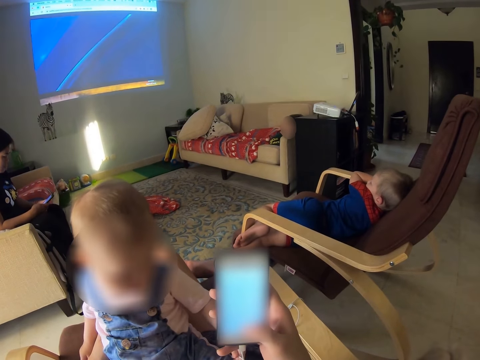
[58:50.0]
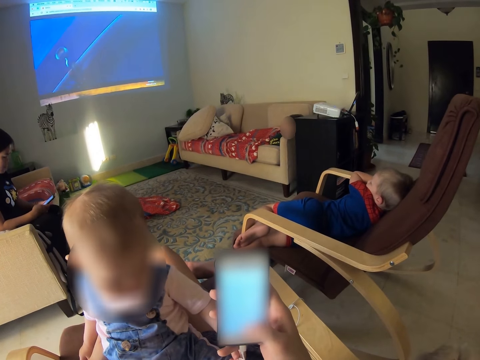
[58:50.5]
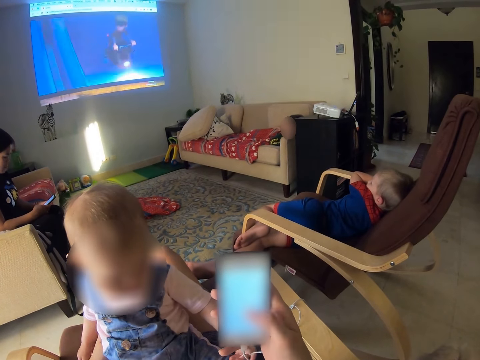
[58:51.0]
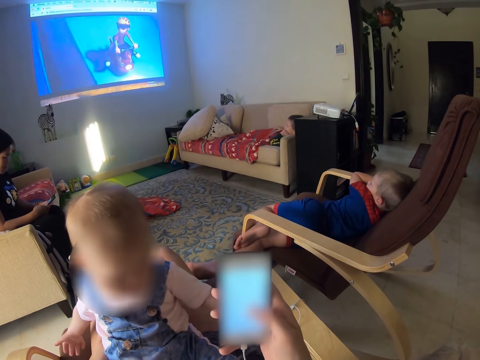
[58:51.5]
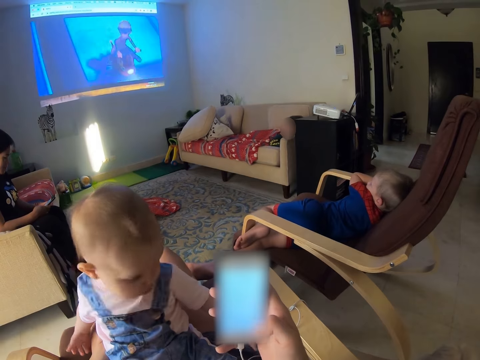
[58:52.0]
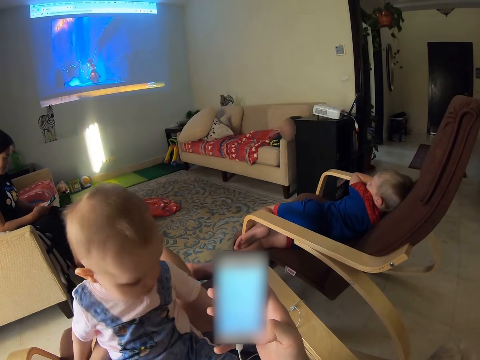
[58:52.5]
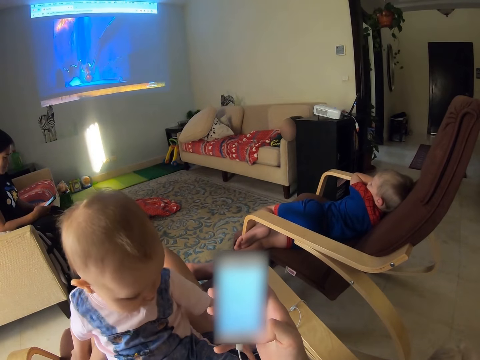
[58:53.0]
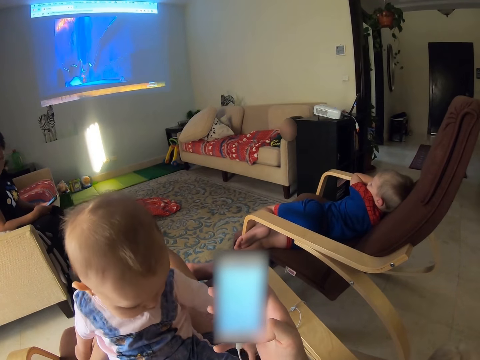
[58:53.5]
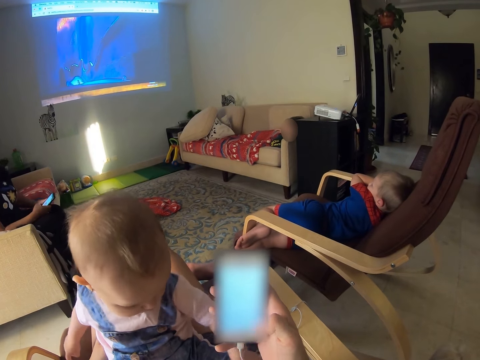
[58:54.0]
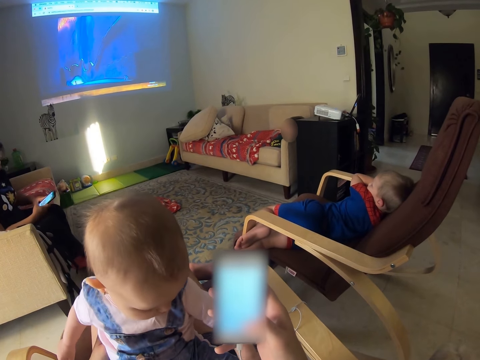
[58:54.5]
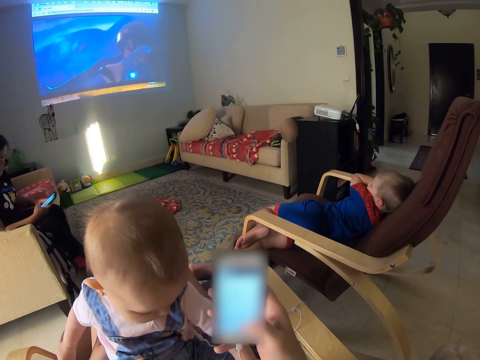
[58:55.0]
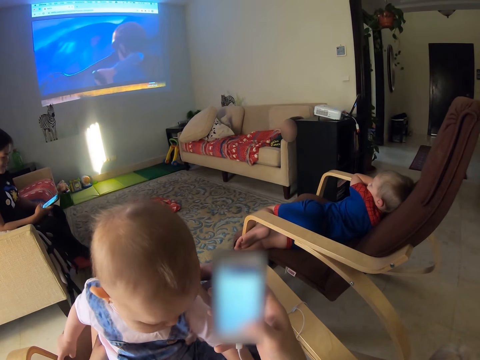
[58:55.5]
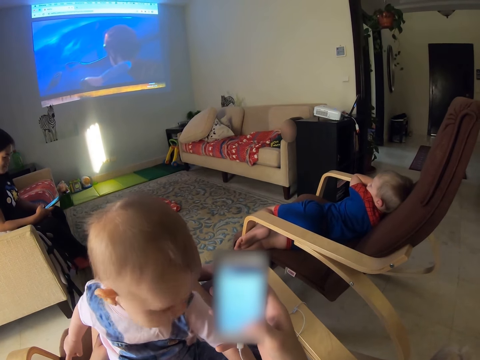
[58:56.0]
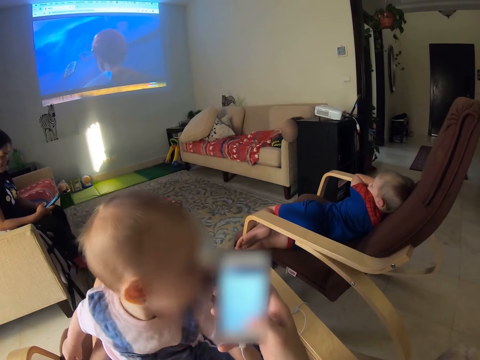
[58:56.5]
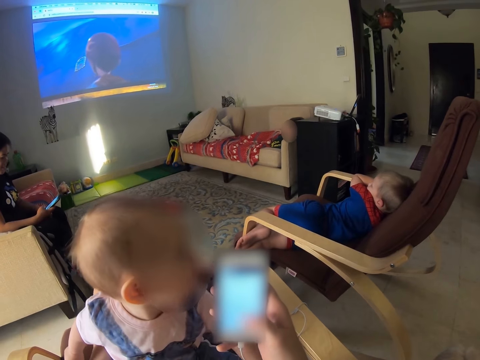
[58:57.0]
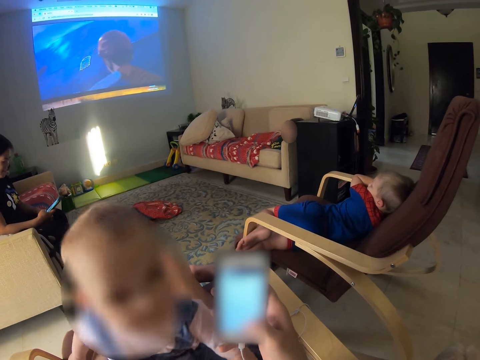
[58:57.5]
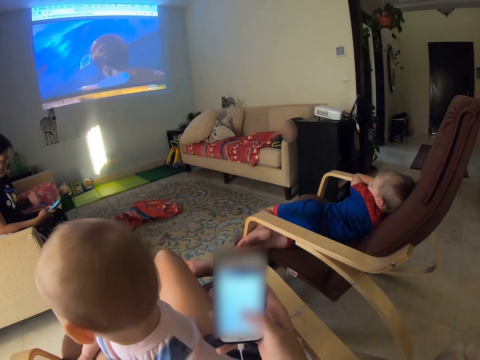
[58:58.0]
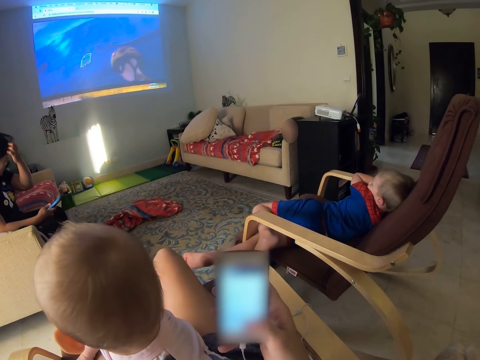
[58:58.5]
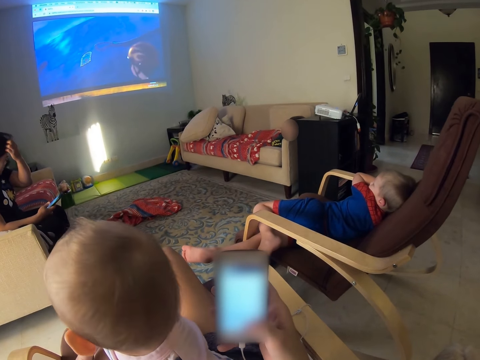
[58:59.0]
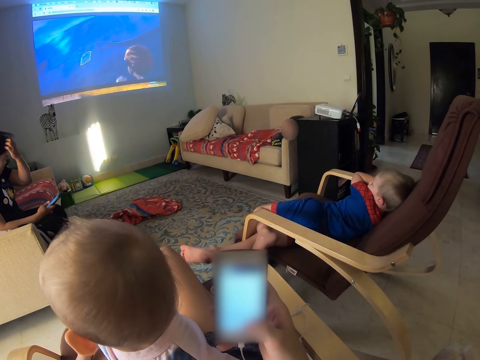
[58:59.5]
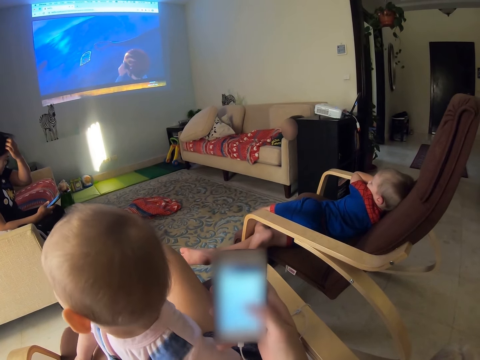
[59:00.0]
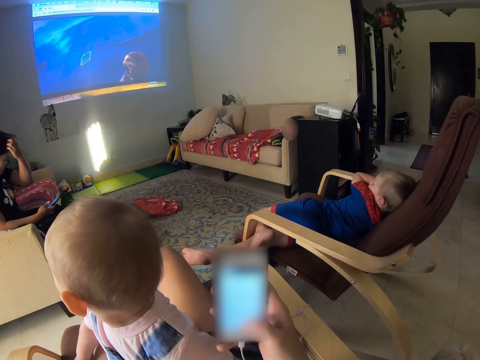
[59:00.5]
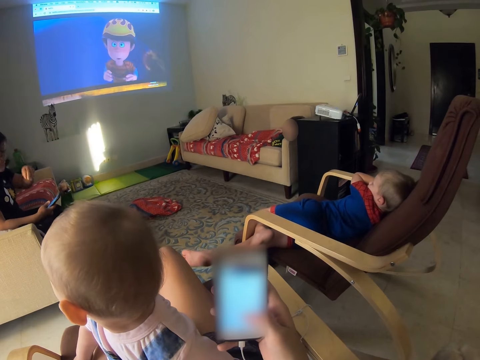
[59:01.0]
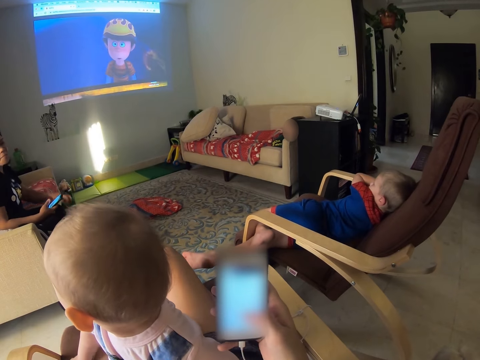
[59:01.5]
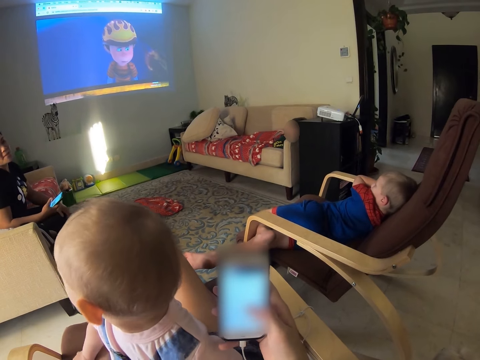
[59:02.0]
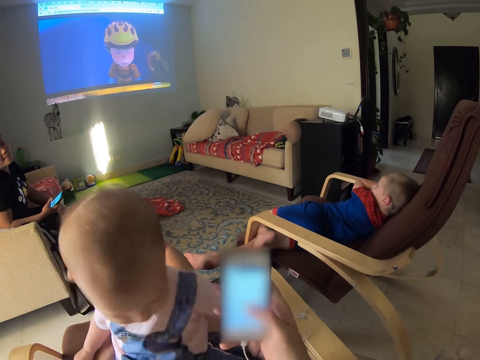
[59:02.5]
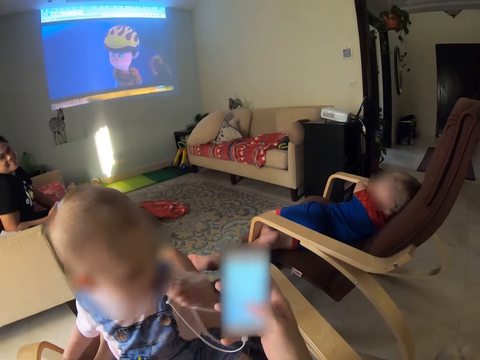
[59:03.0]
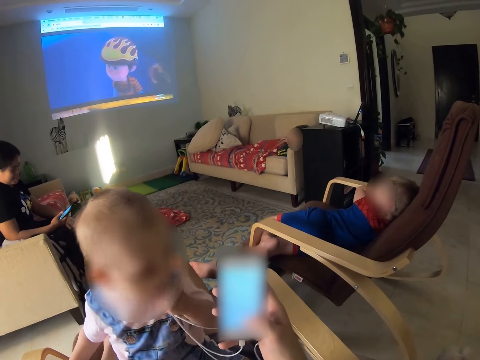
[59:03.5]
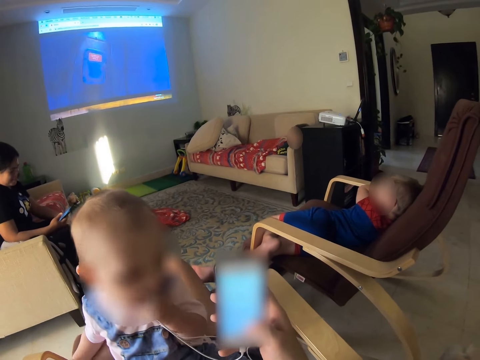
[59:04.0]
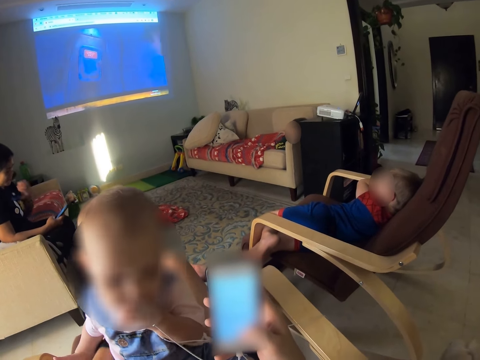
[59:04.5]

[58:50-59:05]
A baby touches earphones and watches a cartoon. A lady scratches her hair. The camera wearer talks to a person. The baby plays with the earphones.

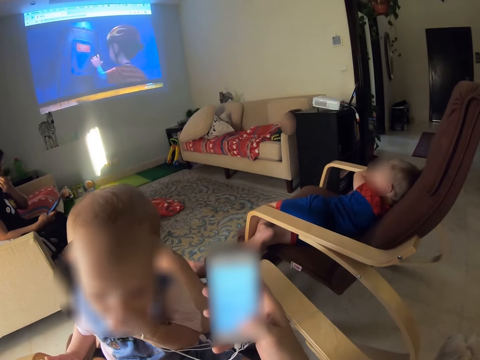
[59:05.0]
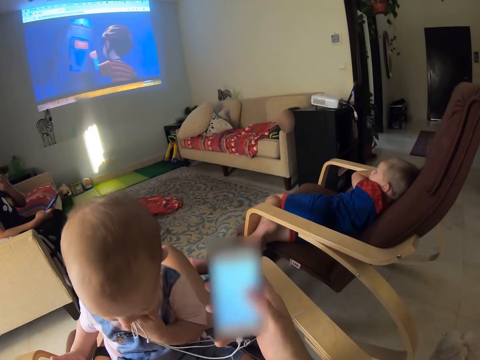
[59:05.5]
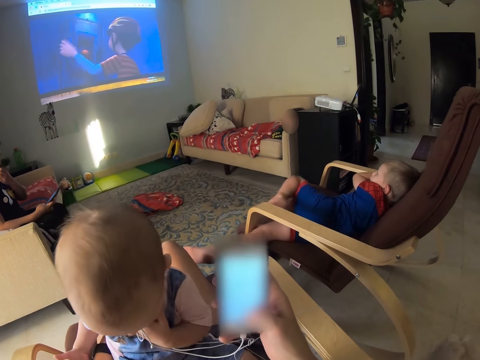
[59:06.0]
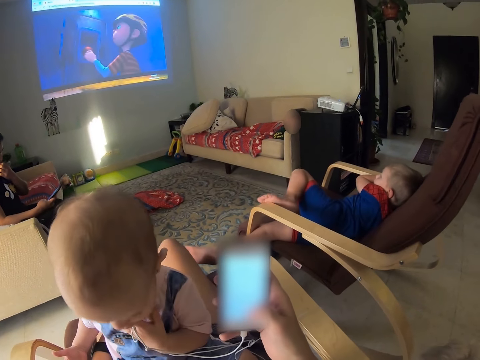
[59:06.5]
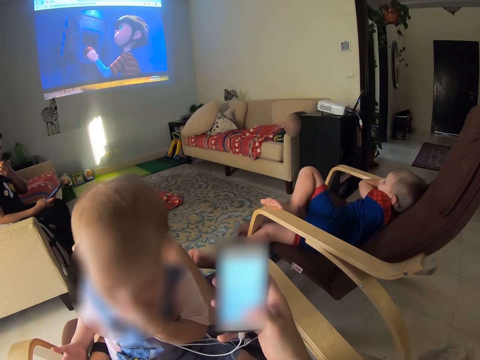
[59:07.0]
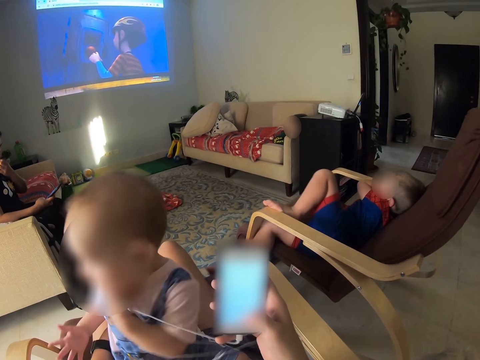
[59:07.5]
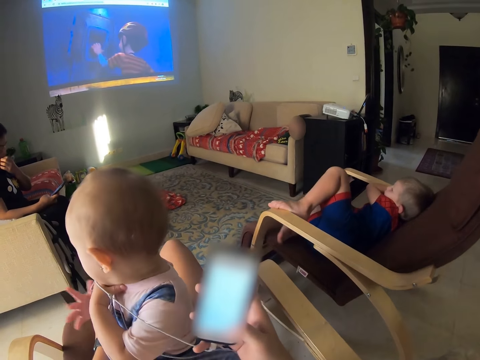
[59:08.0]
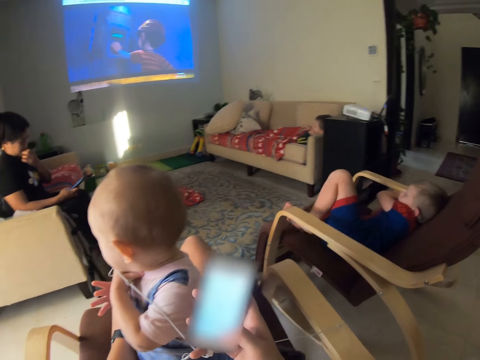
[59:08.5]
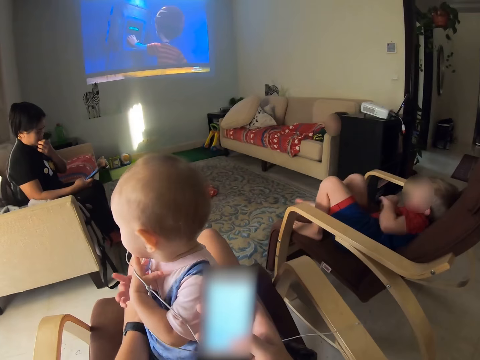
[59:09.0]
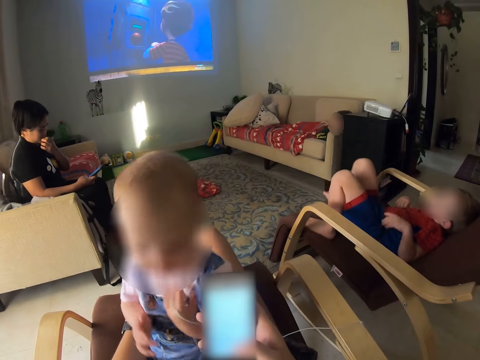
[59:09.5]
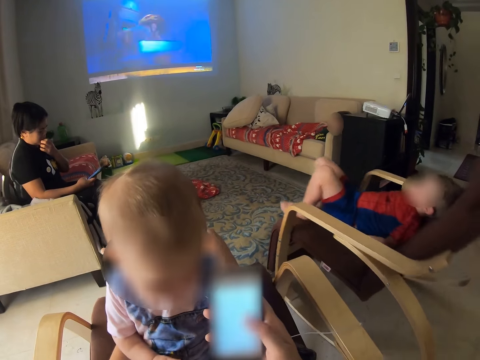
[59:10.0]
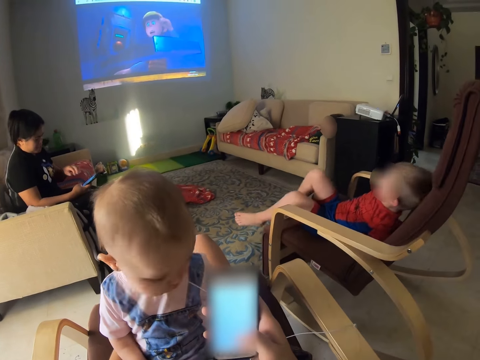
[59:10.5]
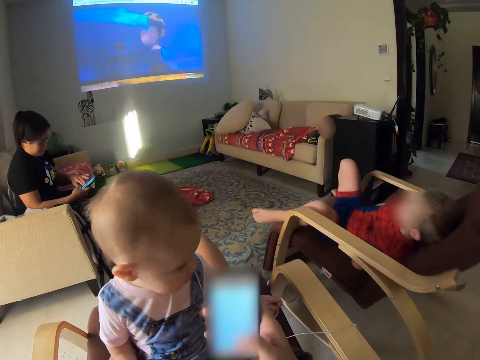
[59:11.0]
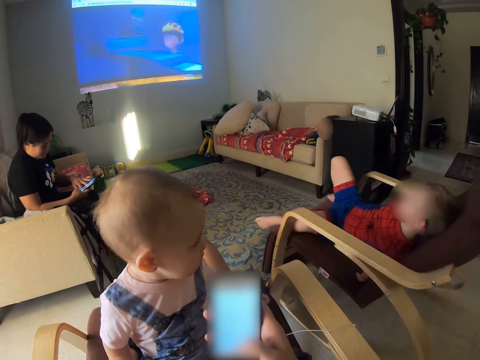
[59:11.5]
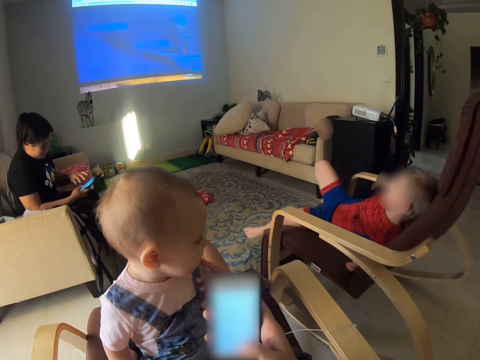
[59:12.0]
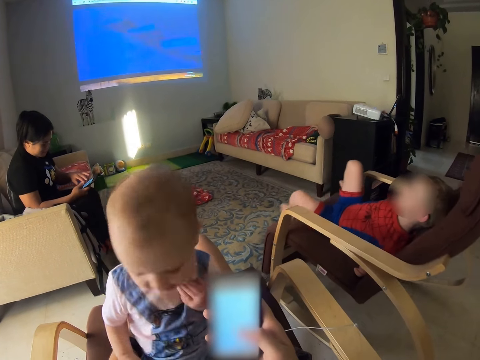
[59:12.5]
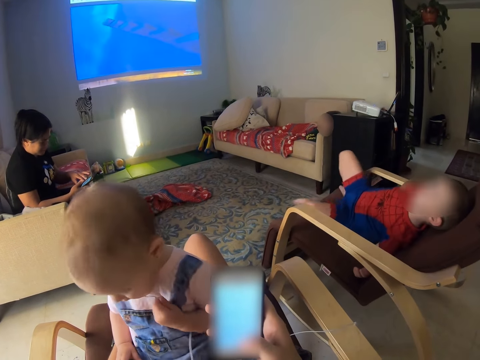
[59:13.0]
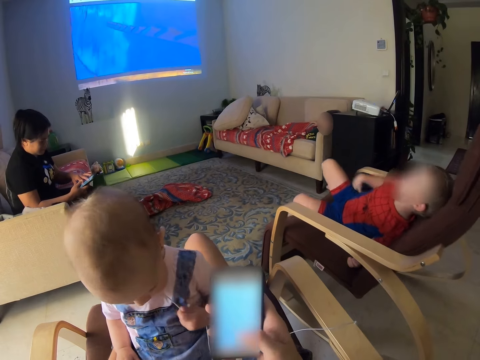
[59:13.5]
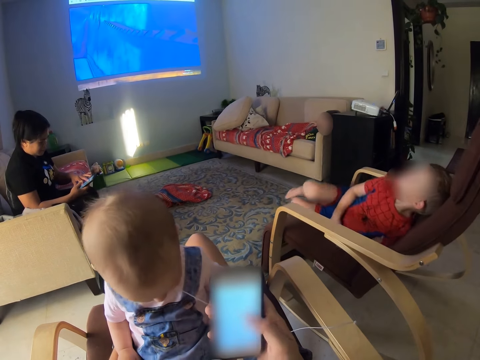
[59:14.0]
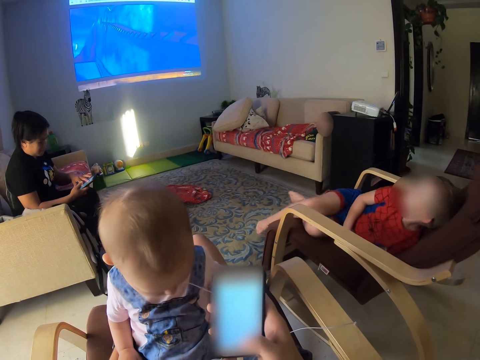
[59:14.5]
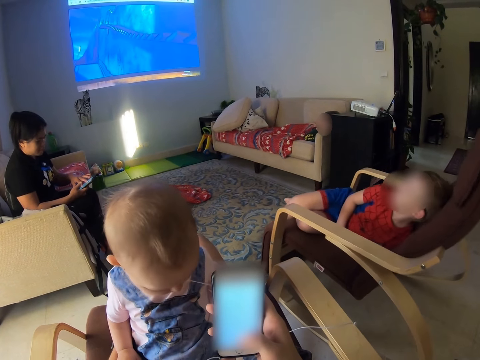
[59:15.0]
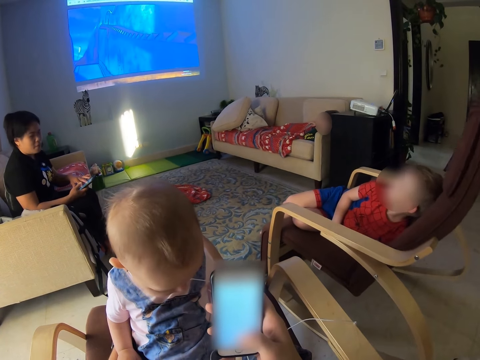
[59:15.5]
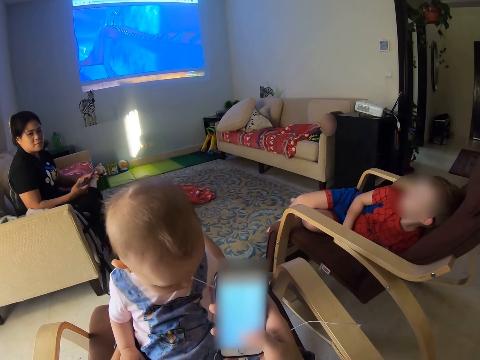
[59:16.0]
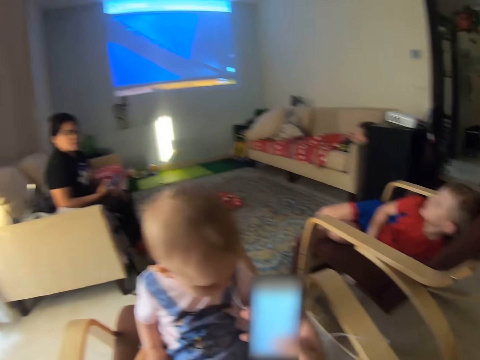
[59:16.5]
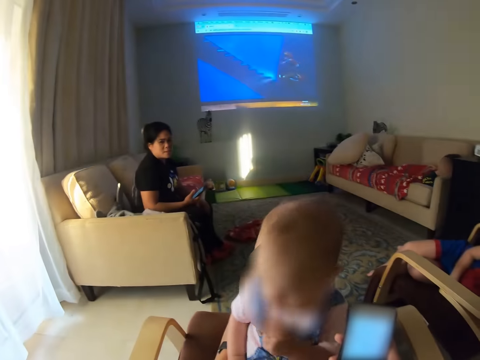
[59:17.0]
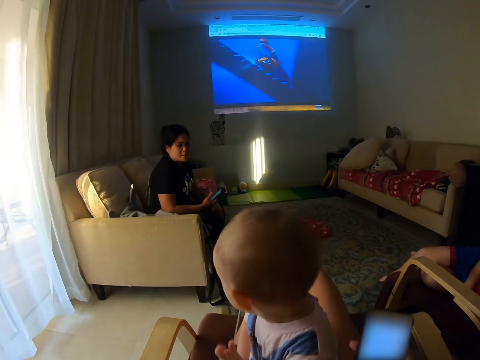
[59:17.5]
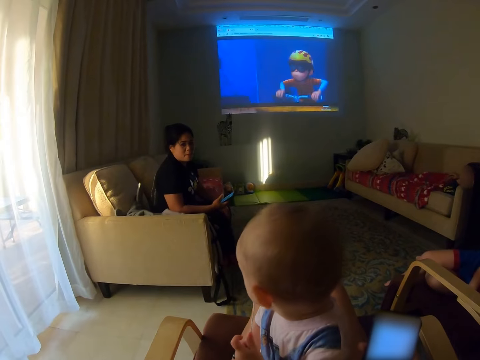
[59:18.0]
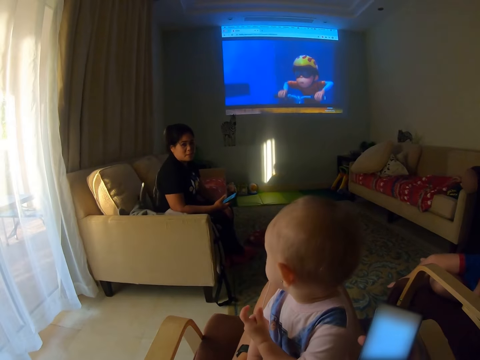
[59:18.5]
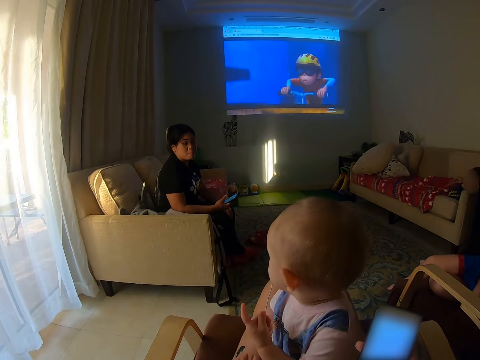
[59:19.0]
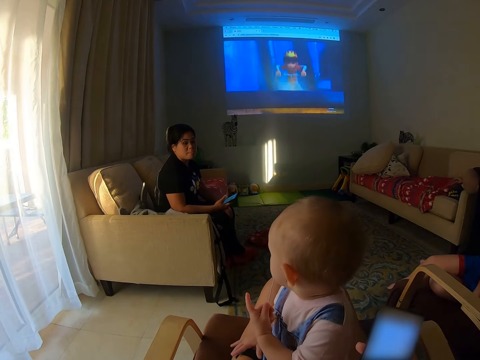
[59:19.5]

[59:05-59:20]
A lady rubs her face. A boy repositions a leg. A person swings the chair. A baby turns around. The boy repositions the legs. The lady operates the phone. The boy moves on the chair and turns to the other side. Another person talks to the baby. The lady moves the hand away from the phone. The baby turns the head.
